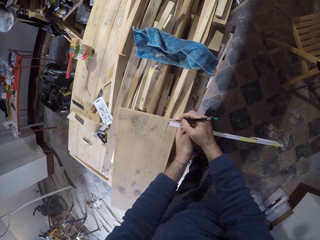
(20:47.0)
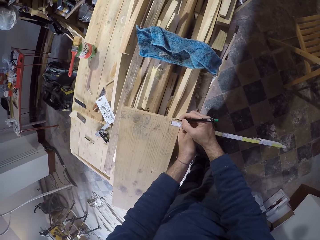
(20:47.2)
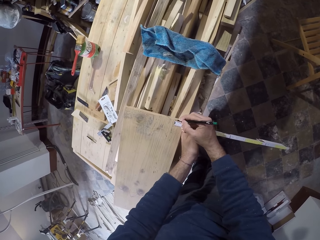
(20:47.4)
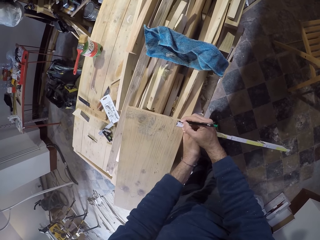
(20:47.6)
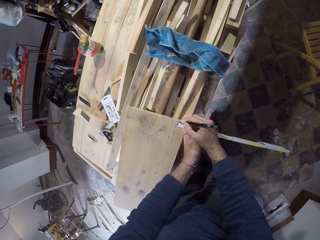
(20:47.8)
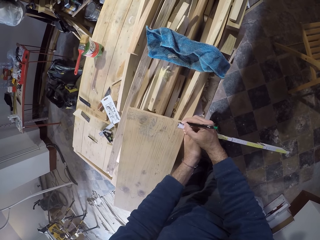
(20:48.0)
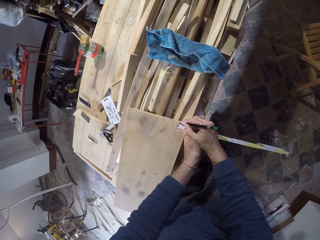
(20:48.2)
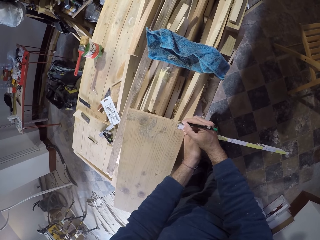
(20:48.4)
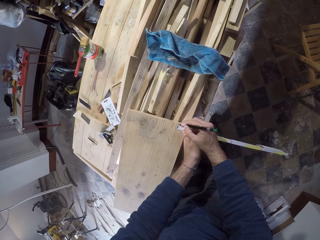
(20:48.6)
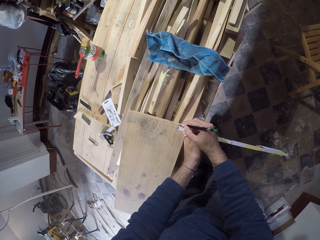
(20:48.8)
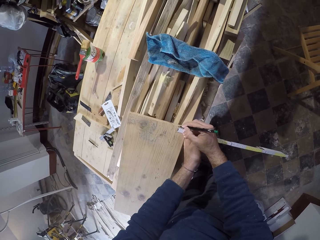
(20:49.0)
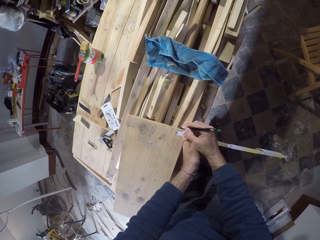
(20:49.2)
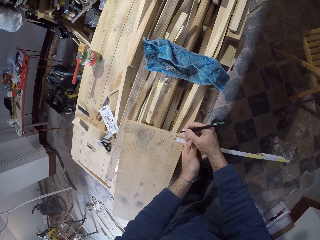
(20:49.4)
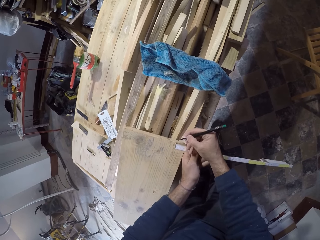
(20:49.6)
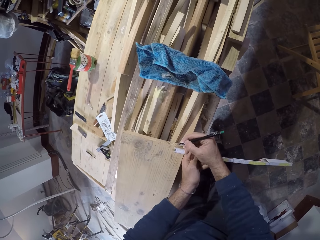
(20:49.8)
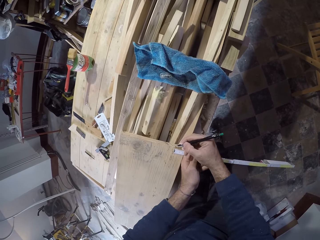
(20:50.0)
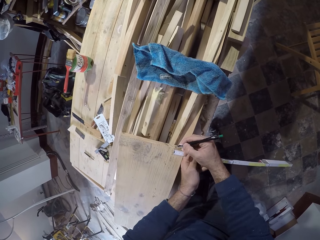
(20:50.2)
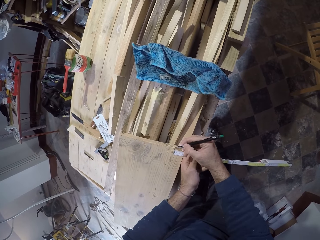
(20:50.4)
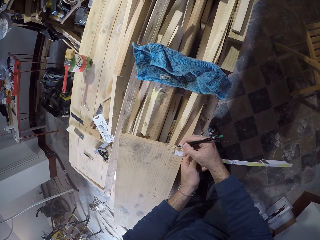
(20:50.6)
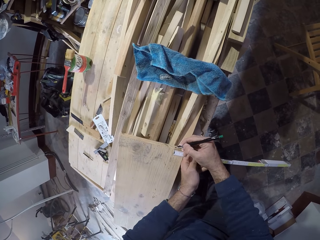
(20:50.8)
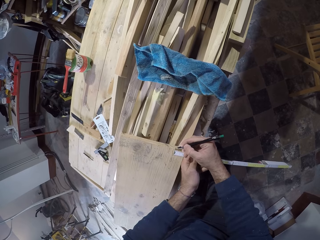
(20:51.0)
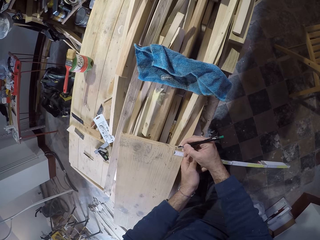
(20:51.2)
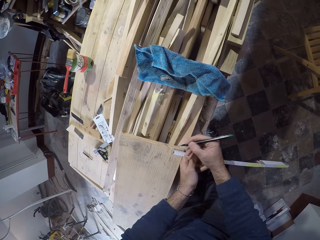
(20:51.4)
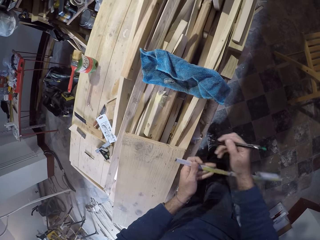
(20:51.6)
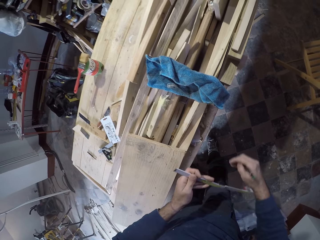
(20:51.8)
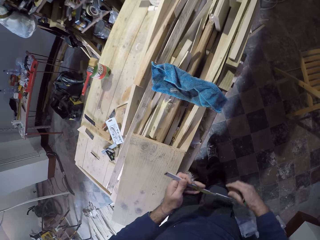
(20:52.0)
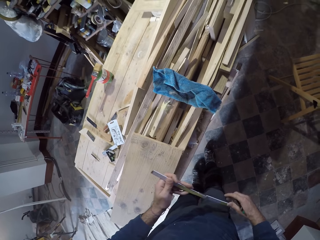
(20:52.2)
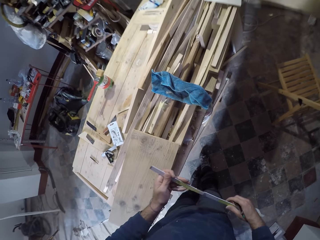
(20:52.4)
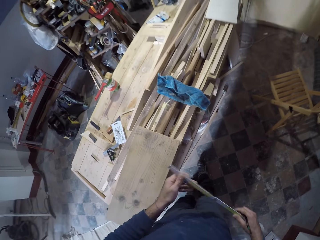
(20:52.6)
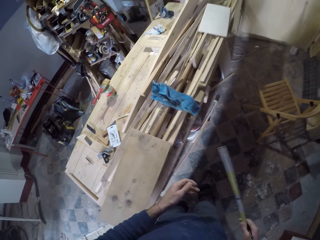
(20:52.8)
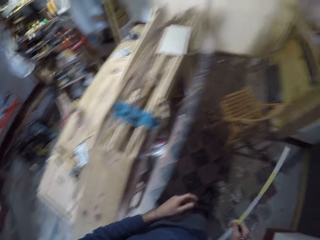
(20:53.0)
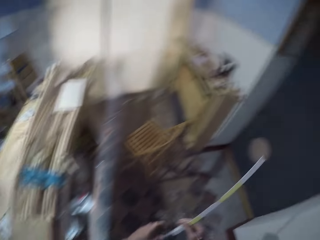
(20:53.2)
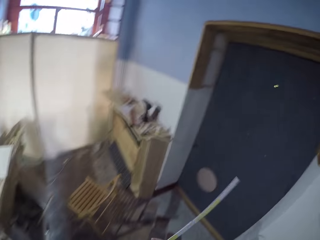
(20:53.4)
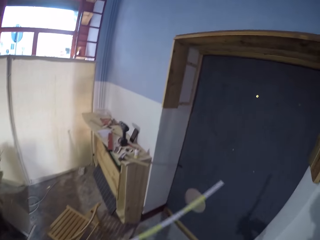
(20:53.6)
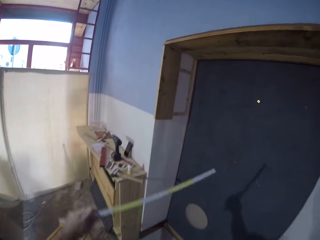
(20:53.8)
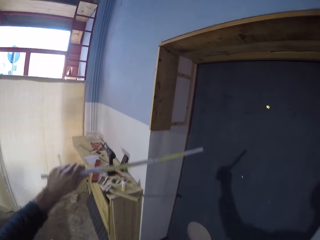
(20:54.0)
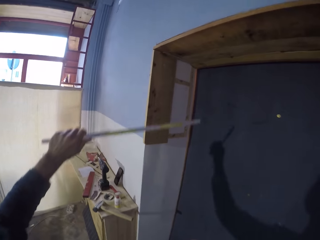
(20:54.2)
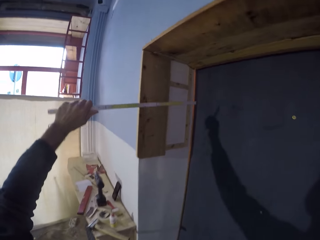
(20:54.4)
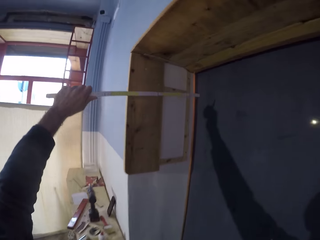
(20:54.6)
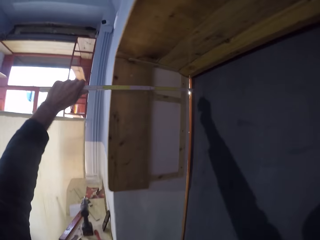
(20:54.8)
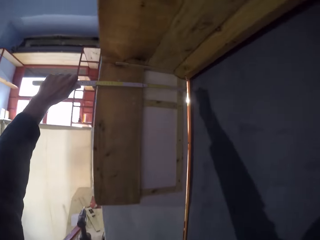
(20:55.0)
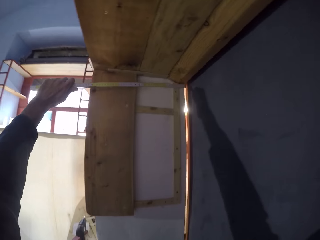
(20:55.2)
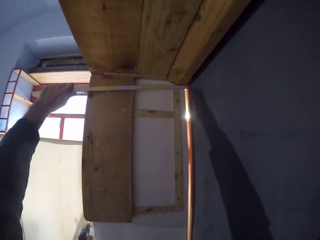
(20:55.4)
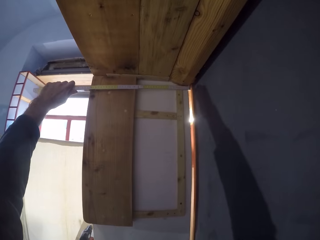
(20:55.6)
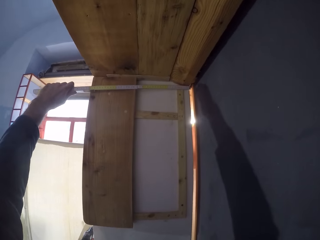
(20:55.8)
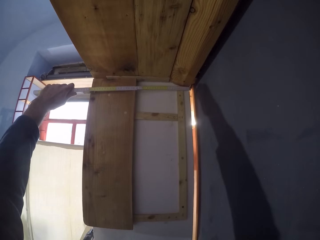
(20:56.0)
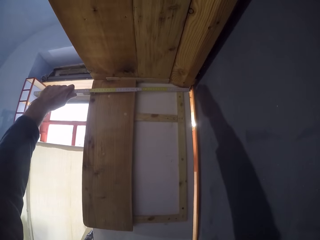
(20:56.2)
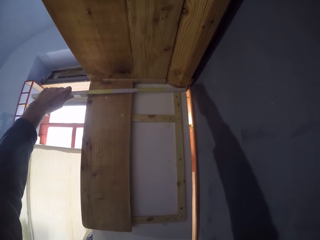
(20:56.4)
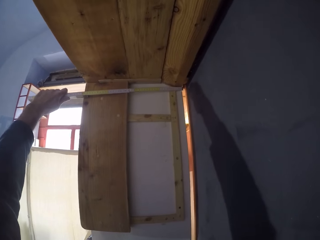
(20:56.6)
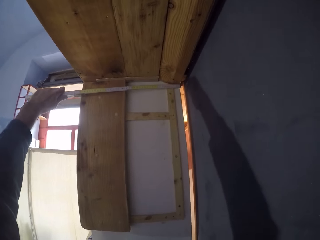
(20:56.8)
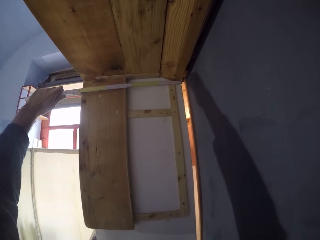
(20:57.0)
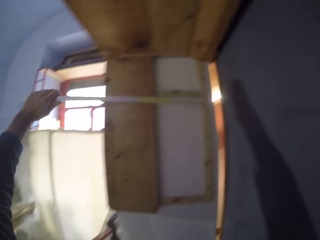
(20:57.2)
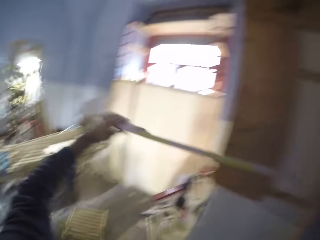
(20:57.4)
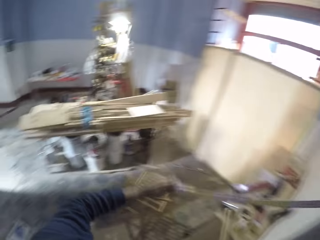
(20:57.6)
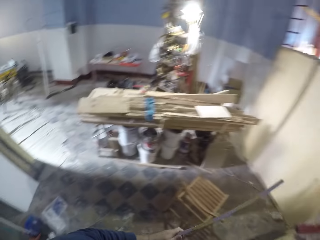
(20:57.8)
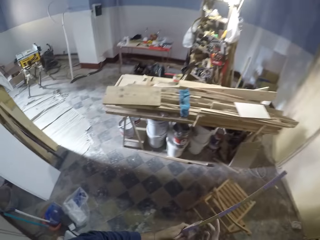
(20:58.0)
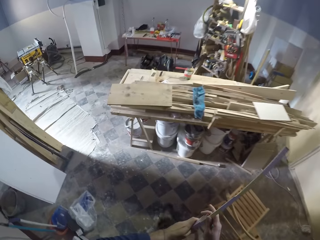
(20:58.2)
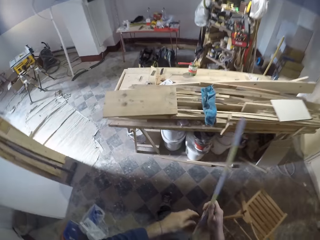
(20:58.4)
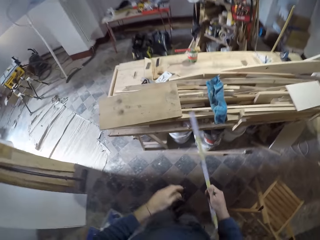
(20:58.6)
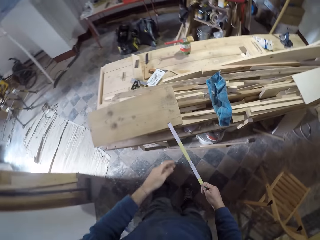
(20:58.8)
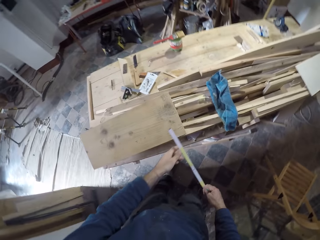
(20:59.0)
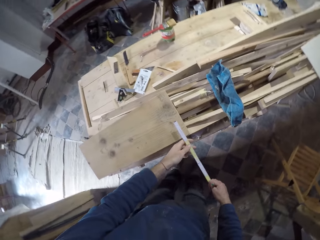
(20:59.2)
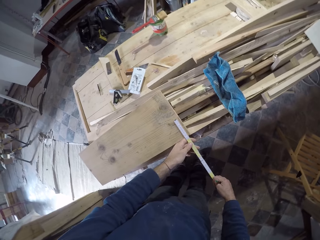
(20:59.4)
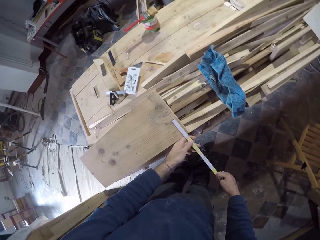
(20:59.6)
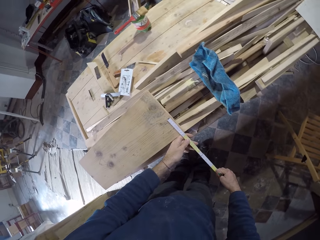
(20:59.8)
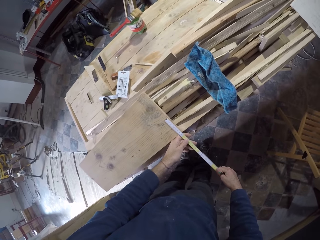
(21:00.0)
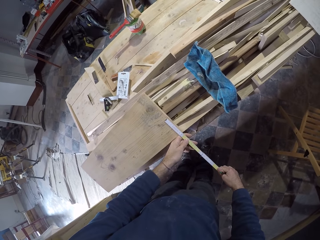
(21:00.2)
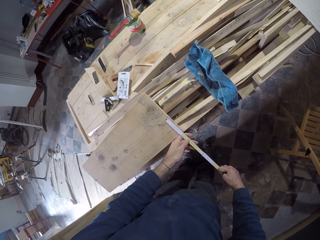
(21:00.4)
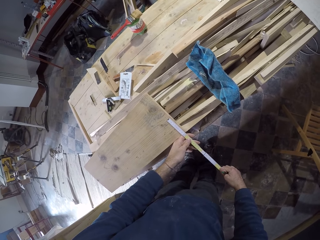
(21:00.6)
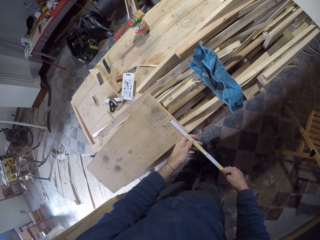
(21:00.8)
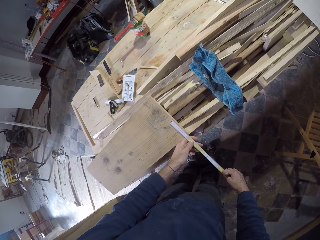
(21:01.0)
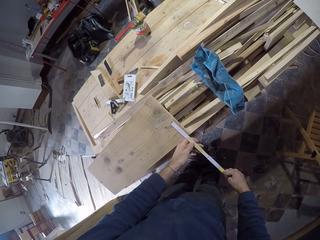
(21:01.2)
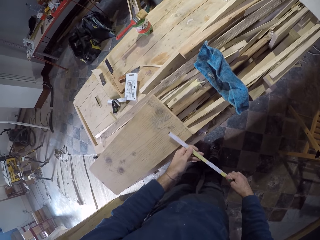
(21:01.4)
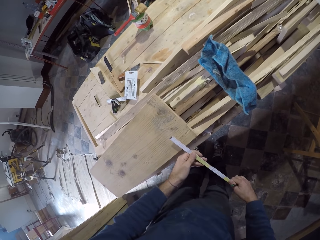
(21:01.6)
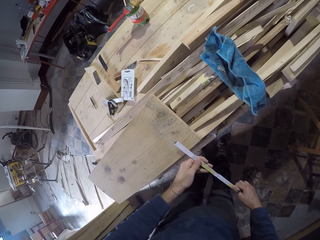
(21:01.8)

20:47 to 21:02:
The camera wearer marks the wood. He removes the pen and the tape rule from the wood with his hands. He walks towards the wall. He measures the wood on the wall with the tape rule in his left hand. He passes the tape rule to his right hand. He walks. He places the tape rule on the wood with his hands. He marks the wood.

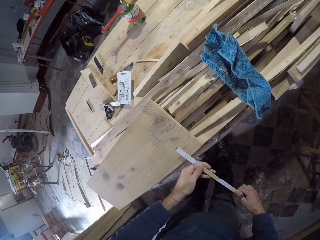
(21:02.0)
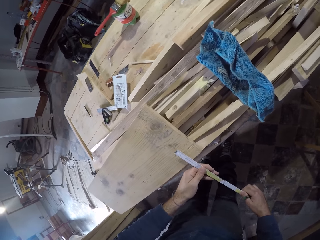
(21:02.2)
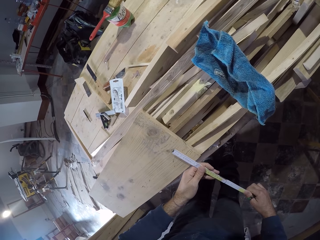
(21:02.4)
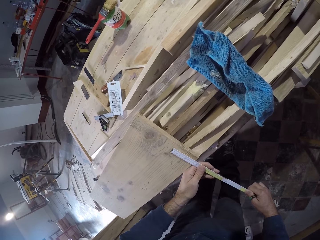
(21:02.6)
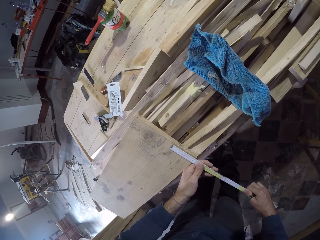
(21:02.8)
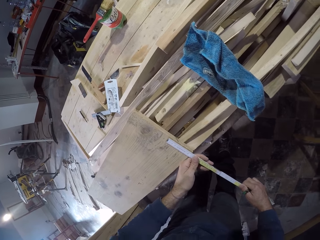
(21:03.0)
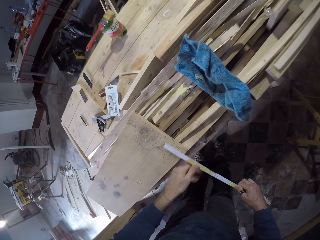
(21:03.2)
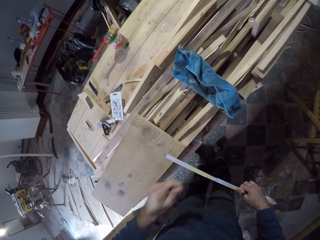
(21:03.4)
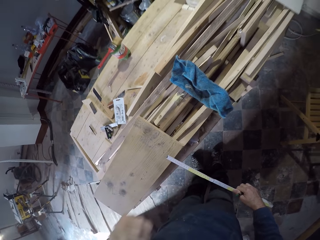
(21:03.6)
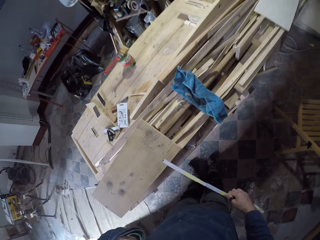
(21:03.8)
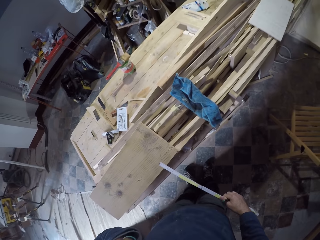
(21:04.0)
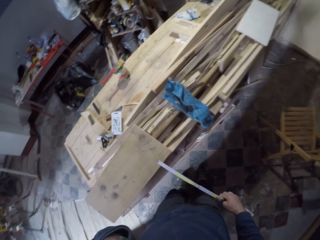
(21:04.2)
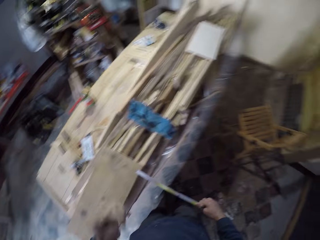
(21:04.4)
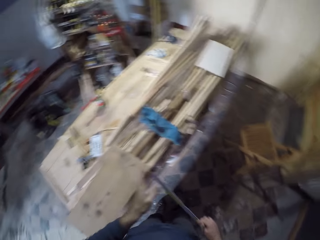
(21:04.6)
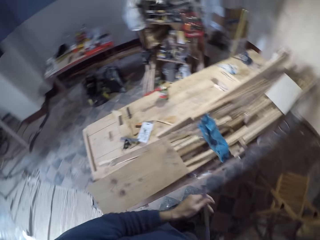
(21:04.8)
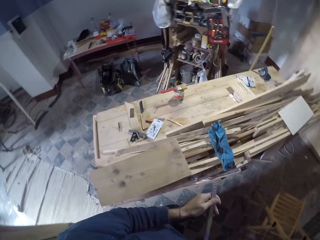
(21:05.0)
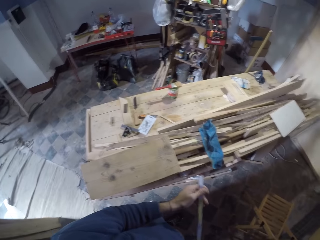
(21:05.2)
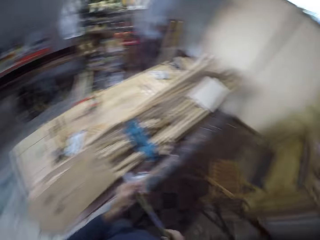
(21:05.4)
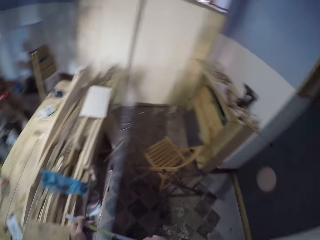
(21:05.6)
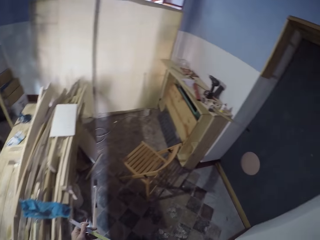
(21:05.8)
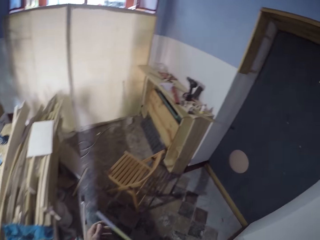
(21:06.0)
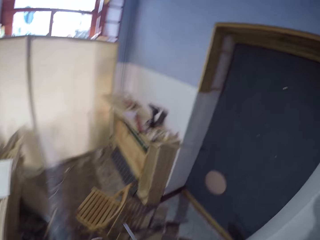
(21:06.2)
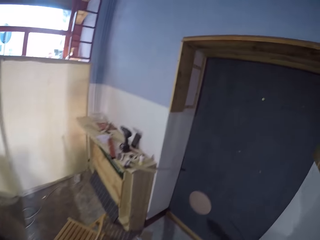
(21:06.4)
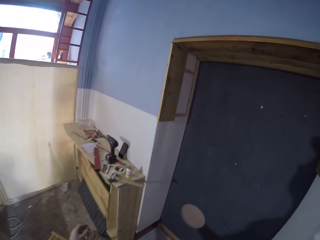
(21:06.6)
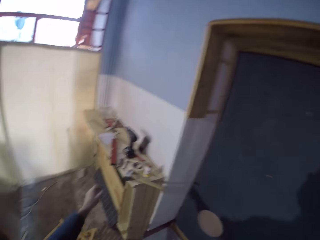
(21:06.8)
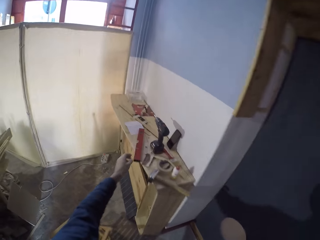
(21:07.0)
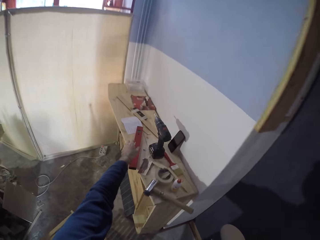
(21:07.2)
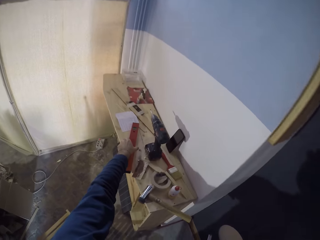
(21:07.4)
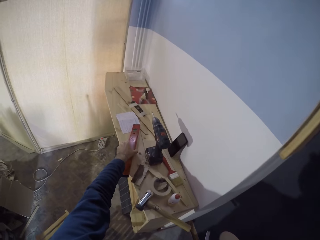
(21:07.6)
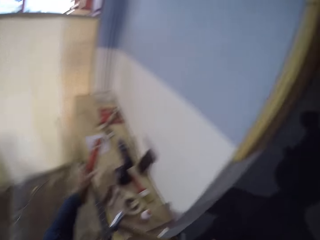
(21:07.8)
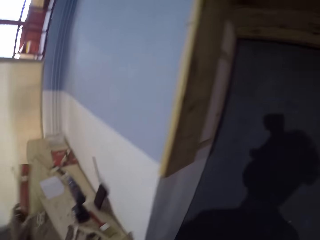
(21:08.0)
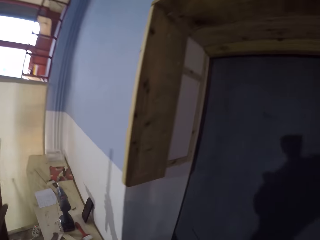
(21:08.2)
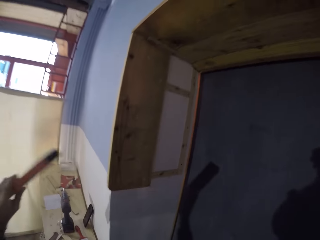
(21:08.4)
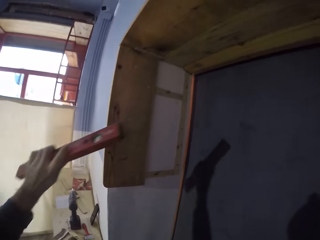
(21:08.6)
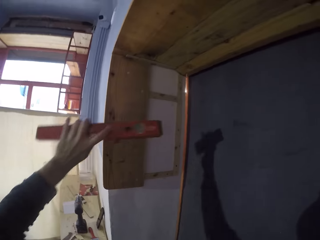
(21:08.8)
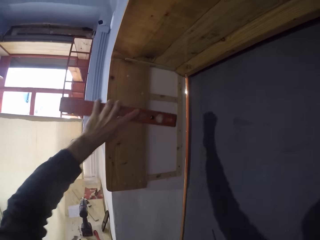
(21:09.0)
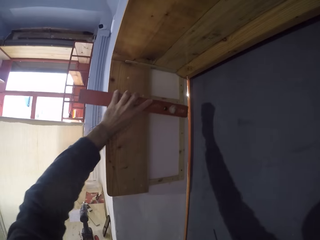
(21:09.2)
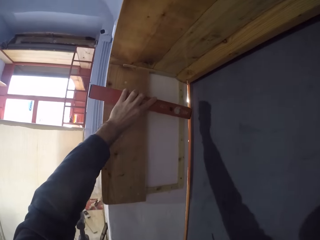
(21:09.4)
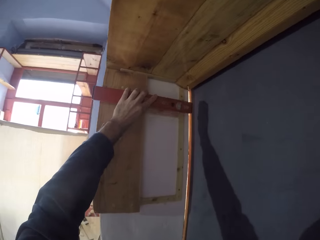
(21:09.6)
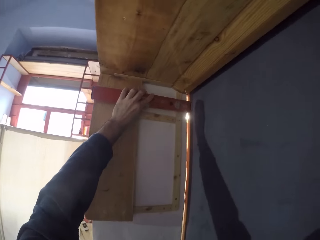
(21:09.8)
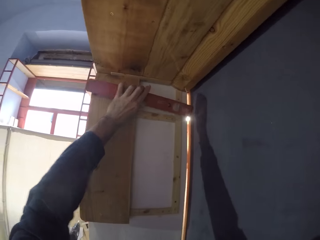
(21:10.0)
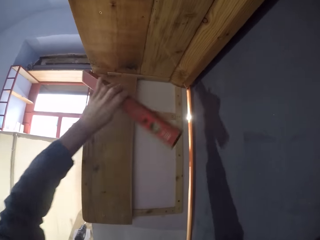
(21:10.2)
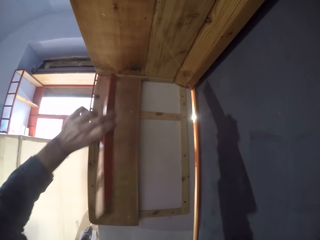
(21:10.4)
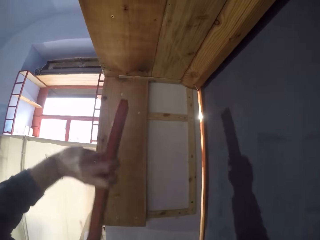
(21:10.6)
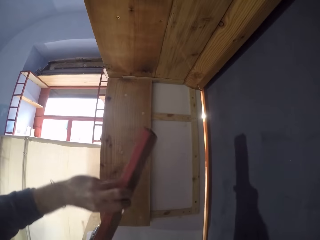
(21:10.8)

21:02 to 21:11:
The camera wearer removes the tape rule from the wood with his hands. He raises his left hand towards his face. He holds the tape rule with his hands. He walks towards the workshop cabinet. He picks a red wood or ruler from the workshop cabinet with his left hand. He sets the red wood around the wall with his left hand. He measures the wall.
